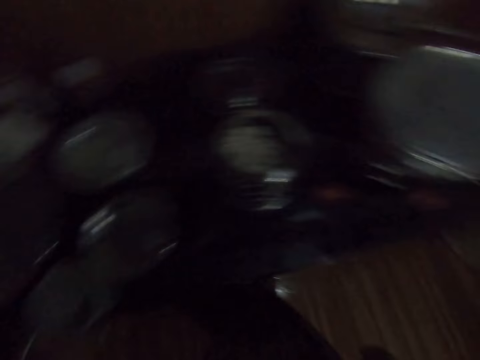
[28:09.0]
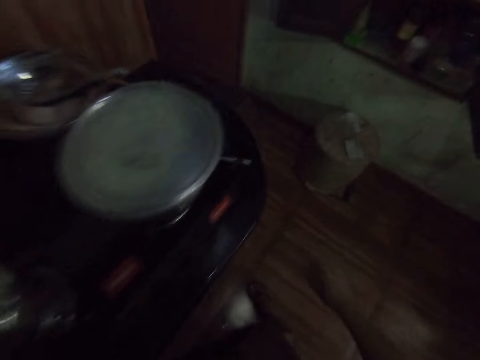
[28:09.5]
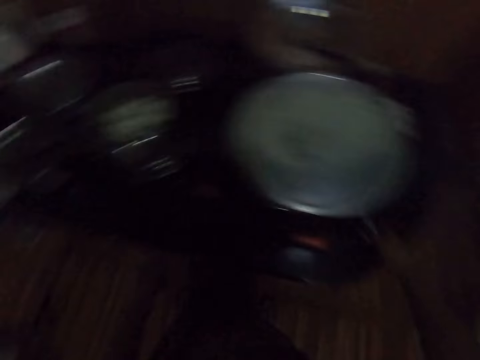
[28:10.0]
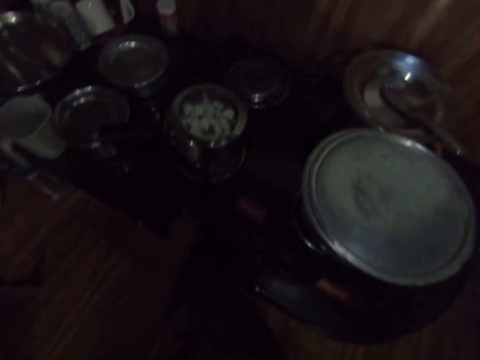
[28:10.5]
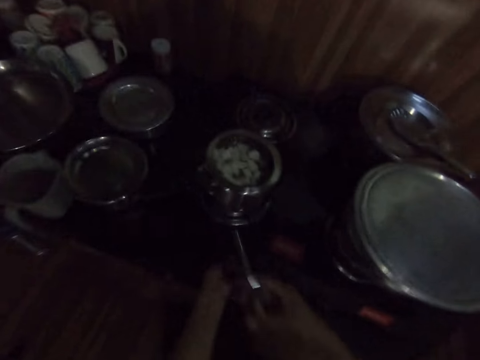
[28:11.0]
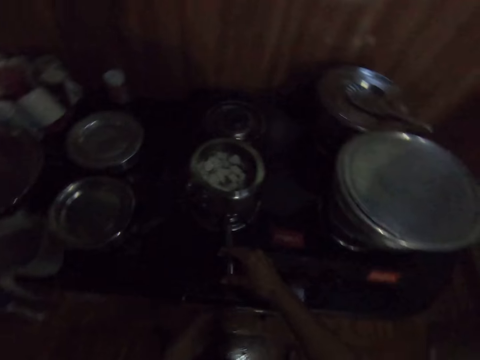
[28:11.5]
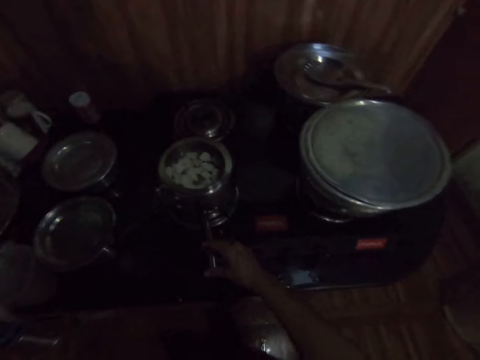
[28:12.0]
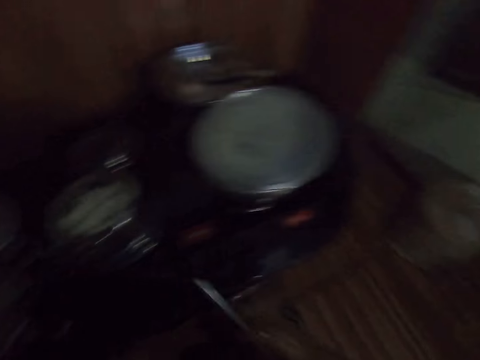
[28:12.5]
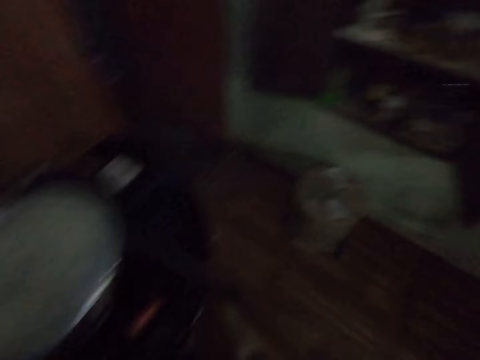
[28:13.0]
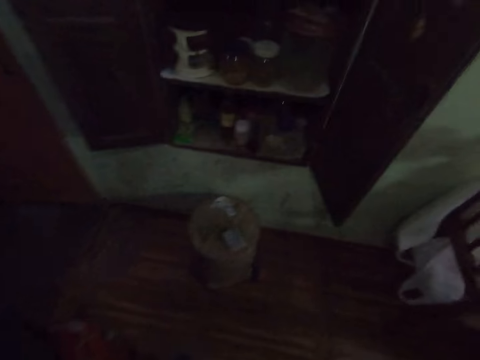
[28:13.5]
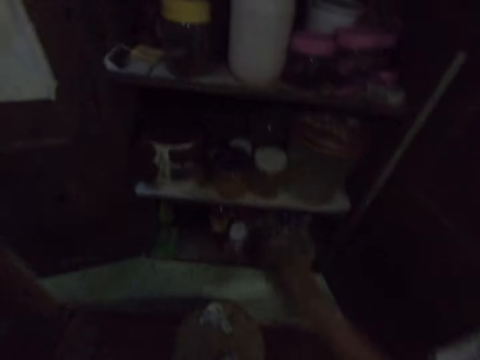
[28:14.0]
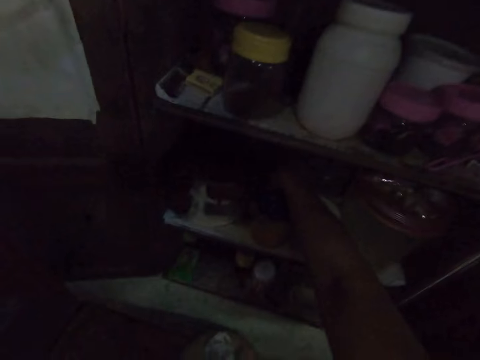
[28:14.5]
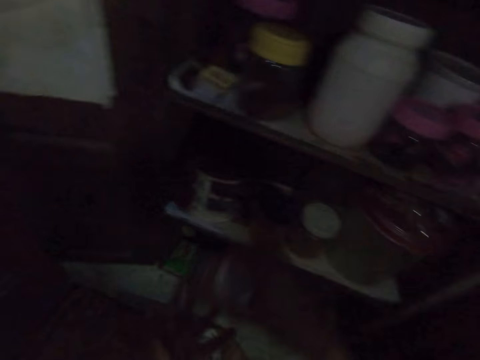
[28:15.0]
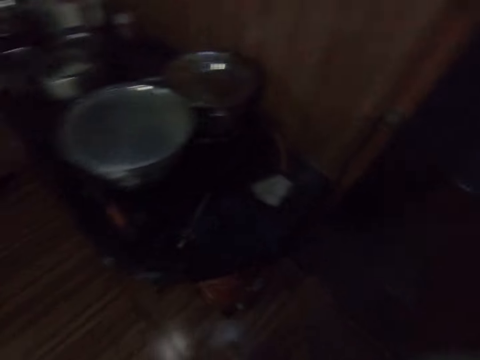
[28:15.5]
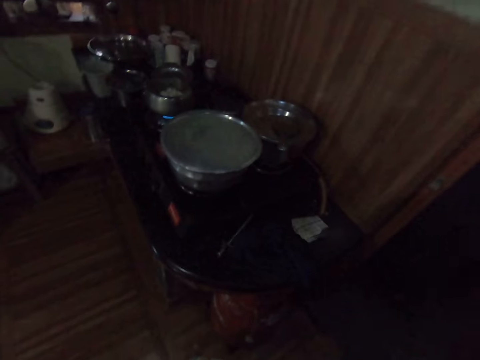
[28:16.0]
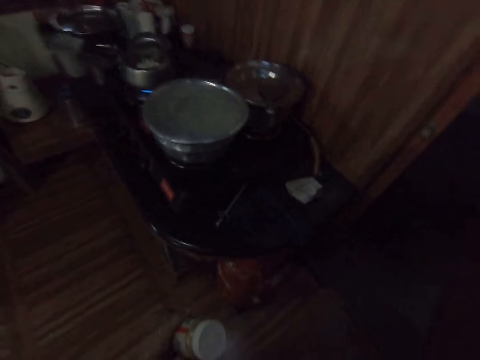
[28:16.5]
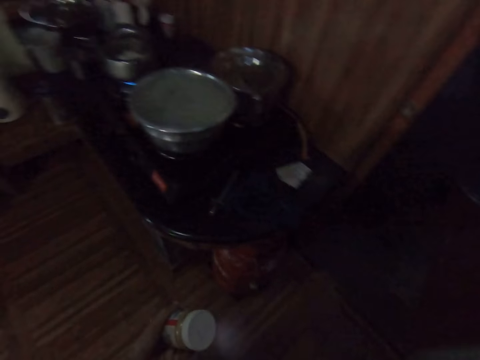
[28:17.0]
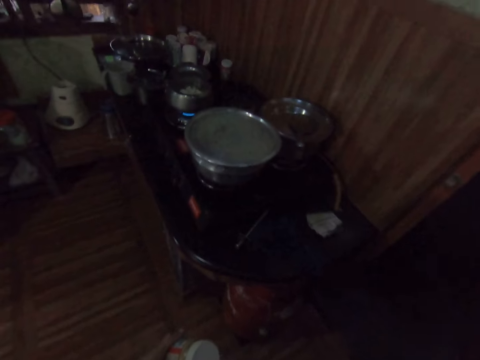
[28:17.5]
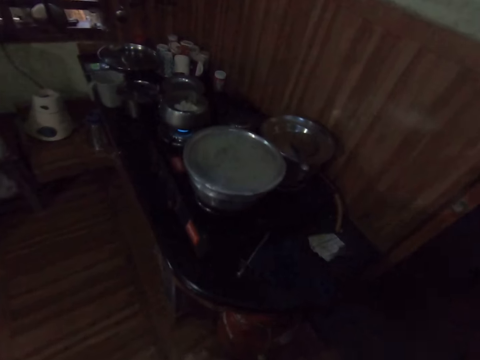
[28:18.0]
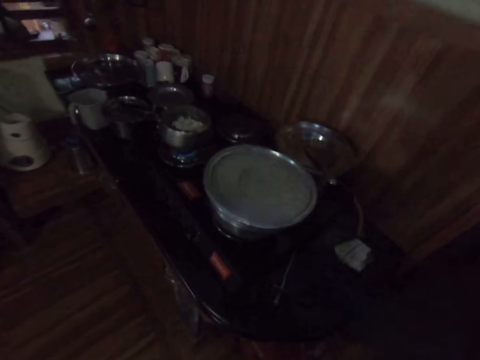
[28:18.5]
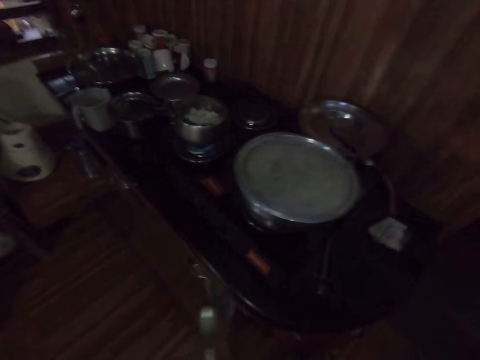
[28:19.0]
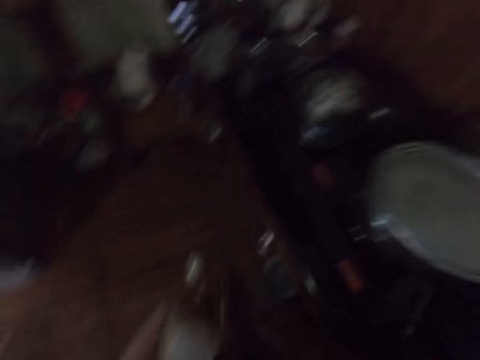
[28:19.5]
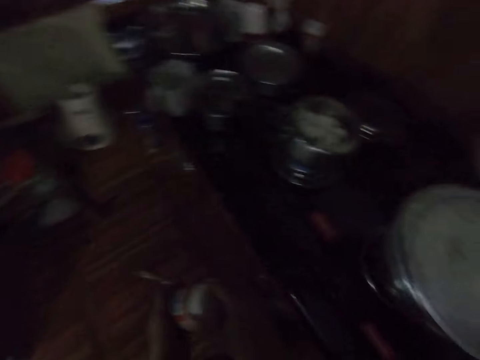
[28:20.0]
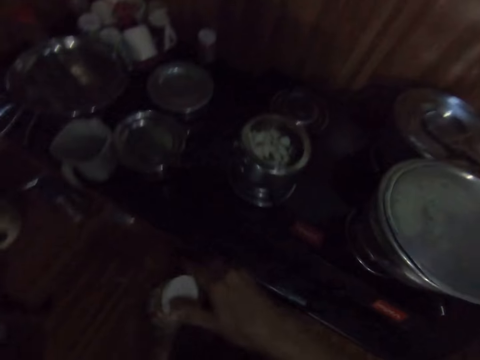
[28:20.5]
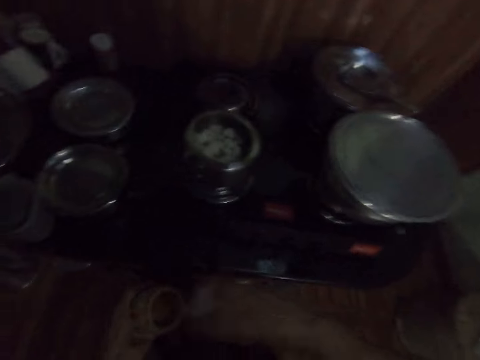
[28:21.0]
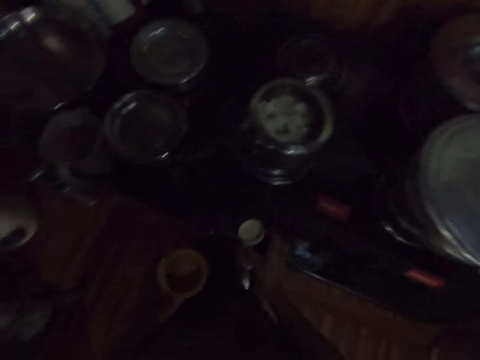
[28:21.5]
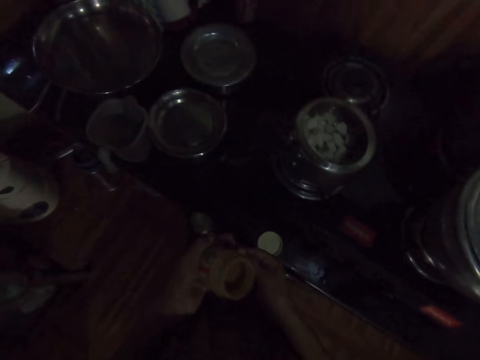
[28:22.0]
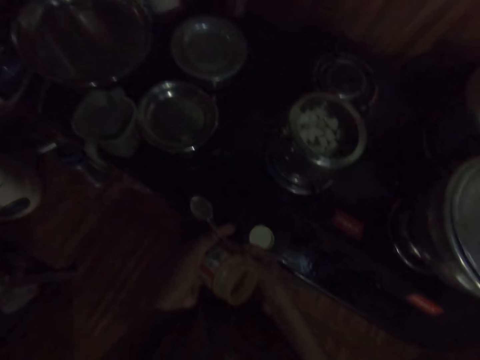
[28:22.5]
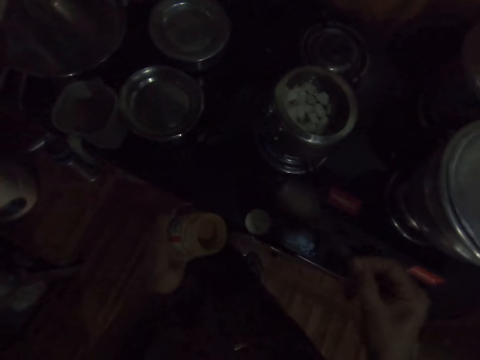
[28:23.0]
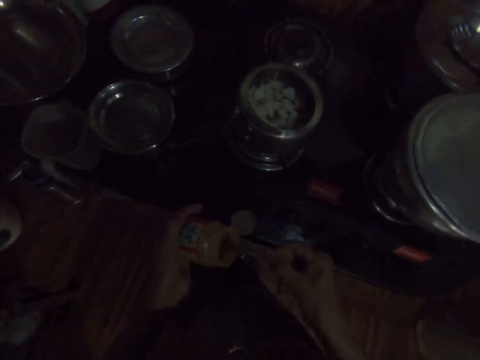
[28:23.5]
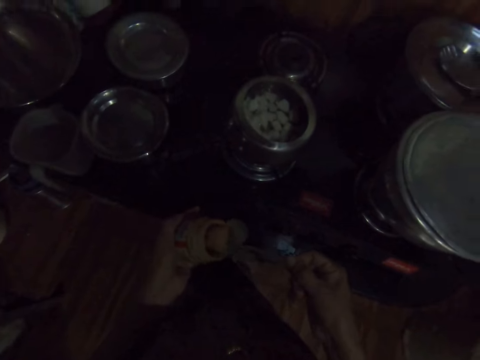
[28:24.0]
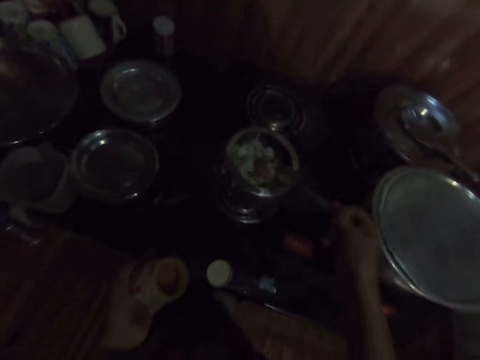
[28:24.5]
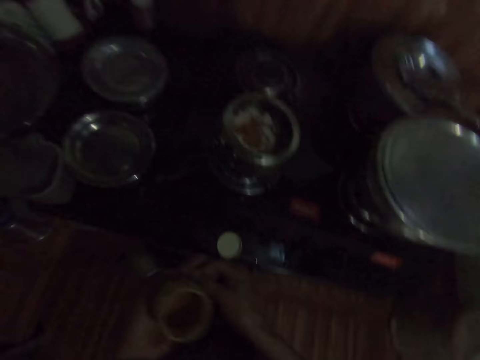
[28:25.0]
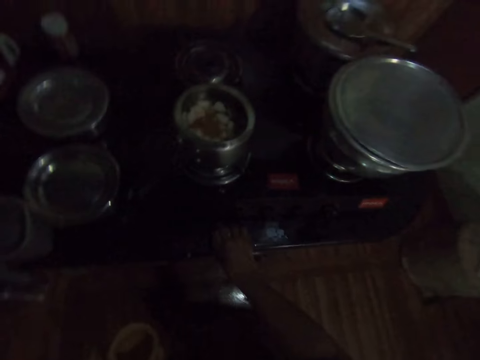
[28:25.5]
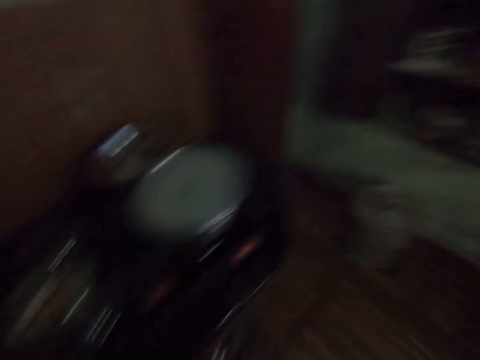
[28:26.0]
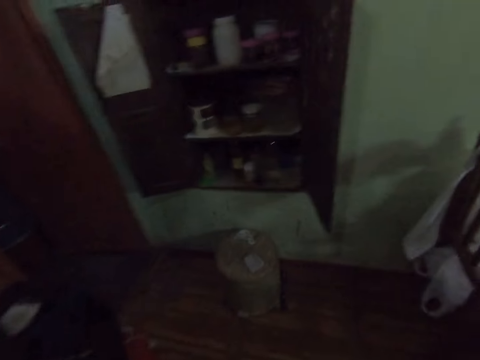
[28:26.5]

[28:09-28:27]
The camera wearer picks a cooker lighter from the kitchen counter with her right hand. She turns on the cooker with her left hand and the cooker lighter in her right hand. She drops the cooker lighter on the kitchen counter with her right hand. She picks a jar of curry from a shelf with her right hand. She passes the jar of curry from her right hand to her left hand. She opens the jar of curry with both hands. She drops the jar lid on the table with her right hand. She passes a spoon from her left hand to her right hand. She scoops curry from the jar with the spoon with her right hand. She drops the curry in the pot with the spoon in her right hand. She passes the spoon from her right hand to her left hand. She picks the lid from the kitchen counter with her right hand.

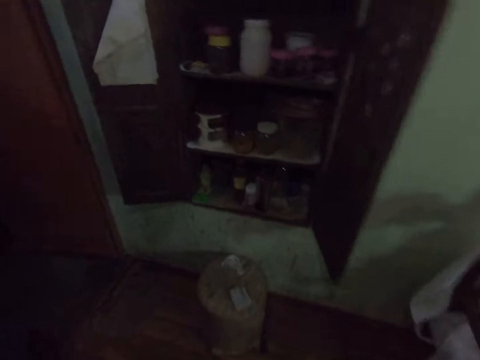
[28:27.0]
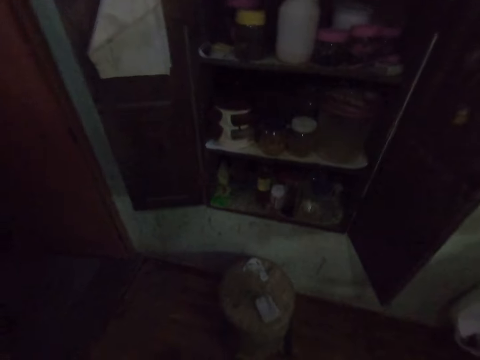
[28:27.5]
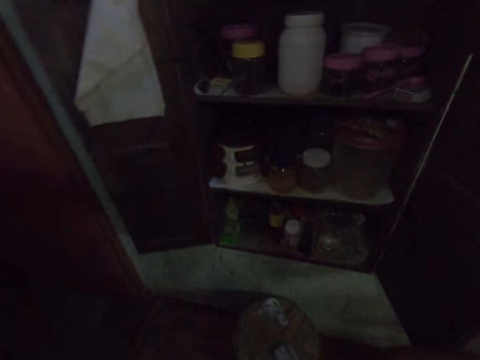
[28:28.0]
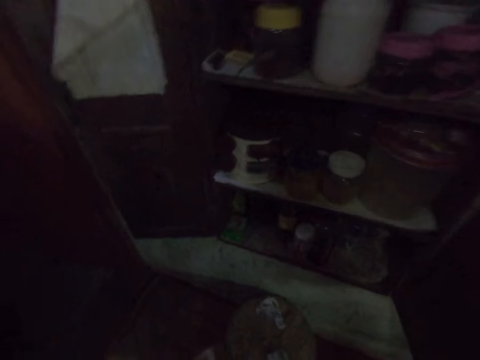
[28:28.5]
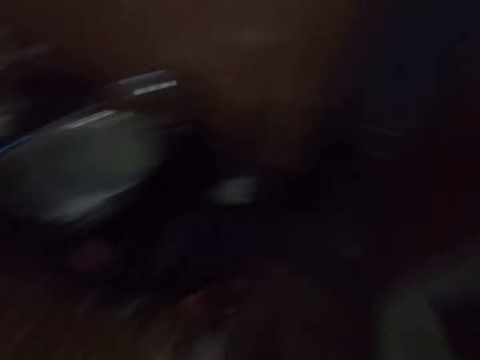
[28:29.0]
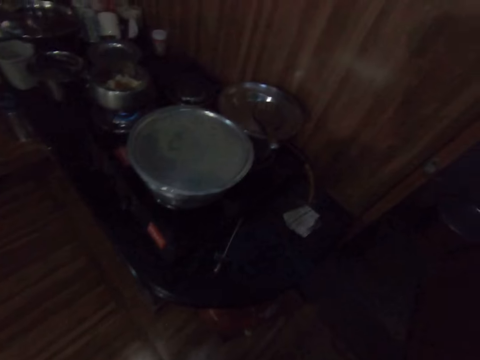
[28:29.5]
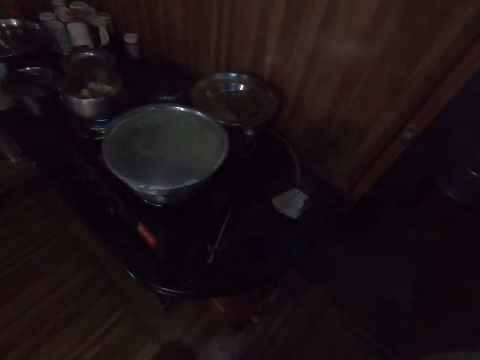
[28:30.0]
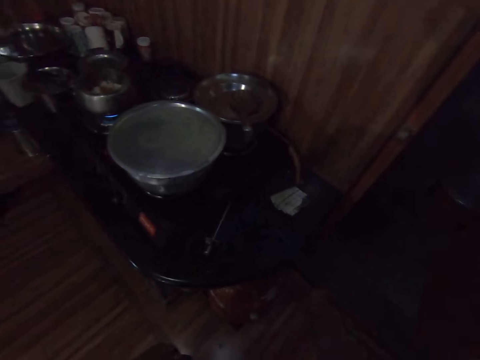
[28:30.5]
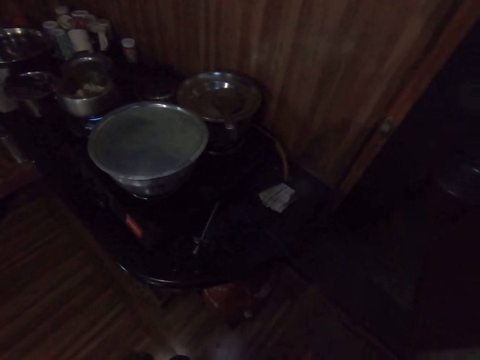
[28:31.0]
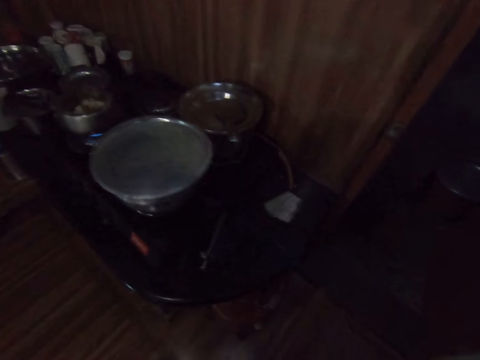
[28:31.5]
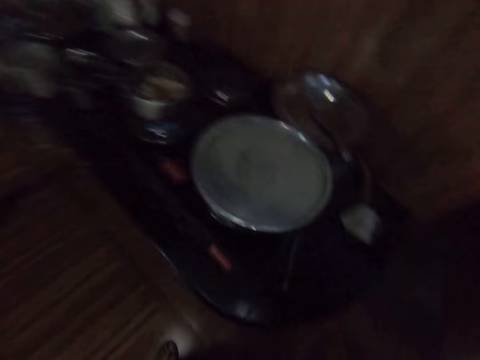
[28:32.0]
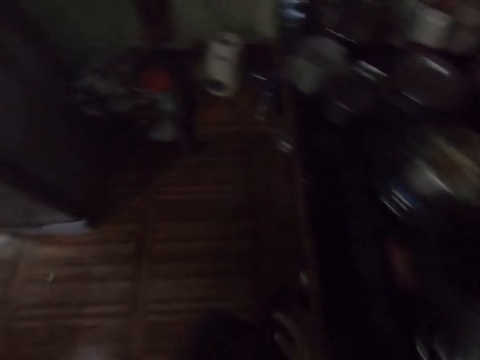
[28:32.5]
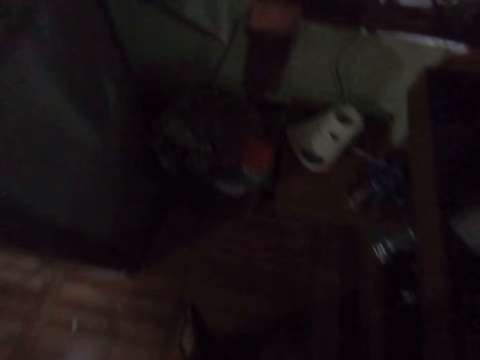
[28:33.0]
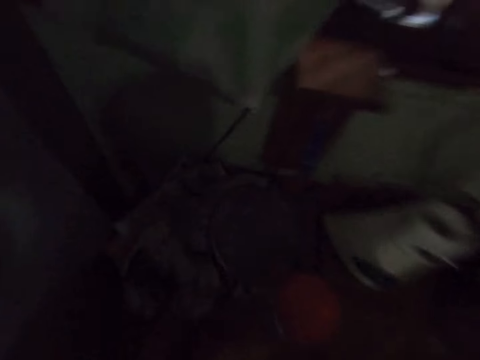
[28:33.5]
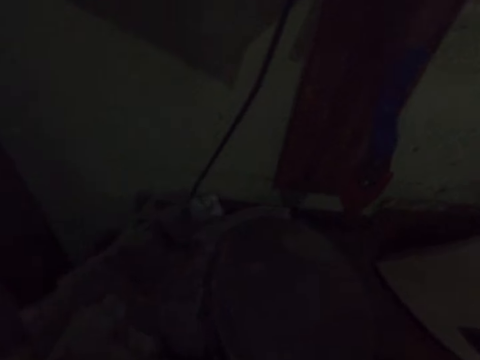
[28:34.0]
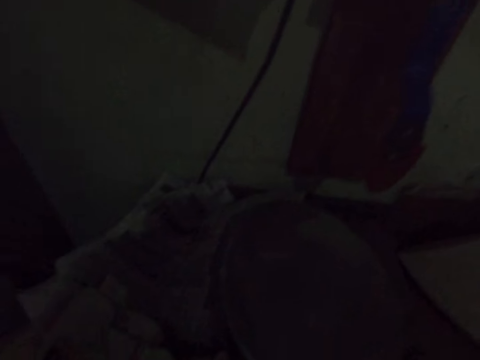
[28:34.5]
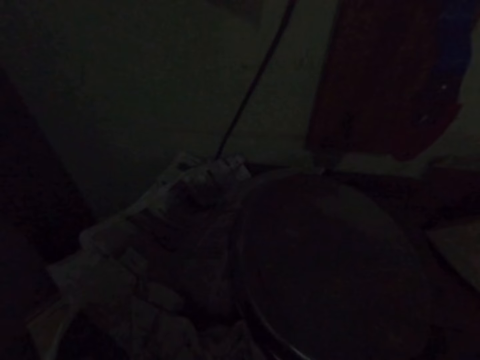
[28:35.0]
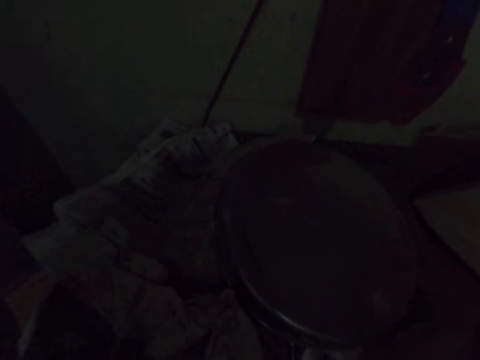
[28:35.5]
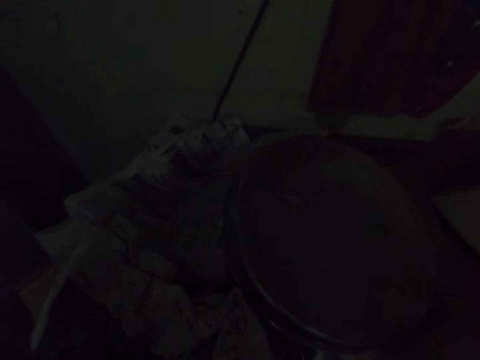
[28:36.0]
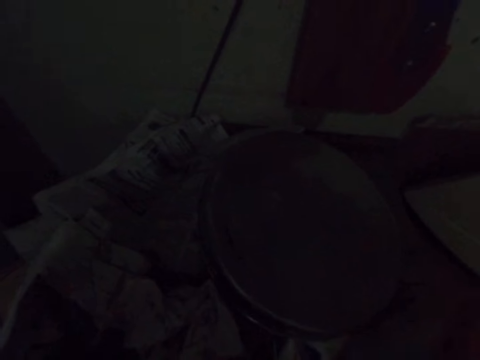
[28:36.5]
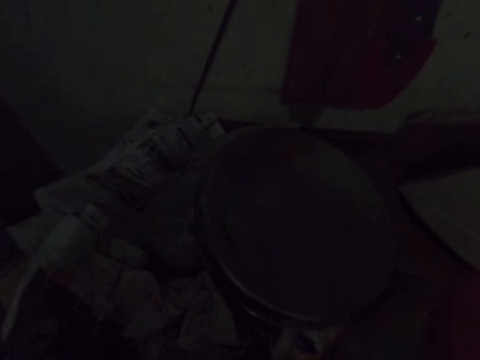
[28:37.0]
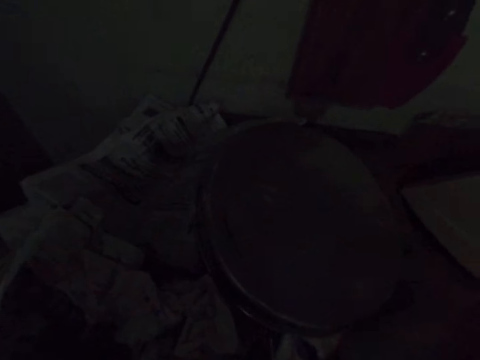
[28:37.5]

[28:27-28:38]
The camera wearer returns the ingredient.
